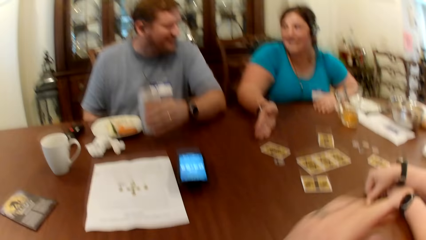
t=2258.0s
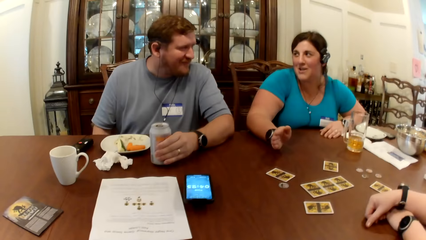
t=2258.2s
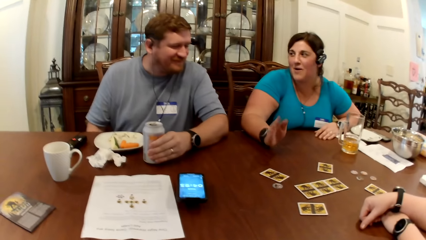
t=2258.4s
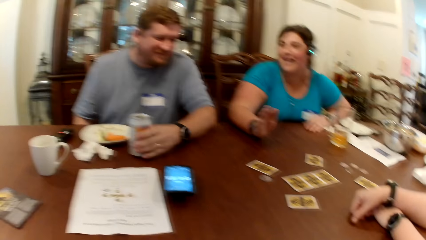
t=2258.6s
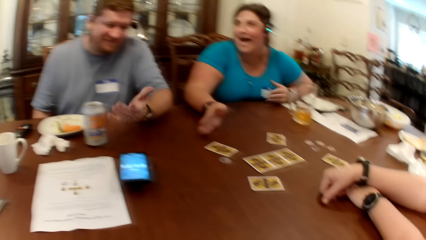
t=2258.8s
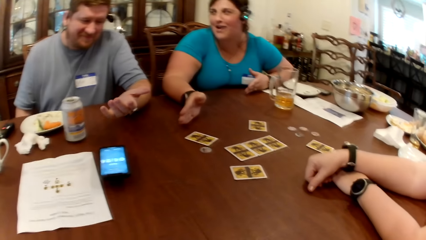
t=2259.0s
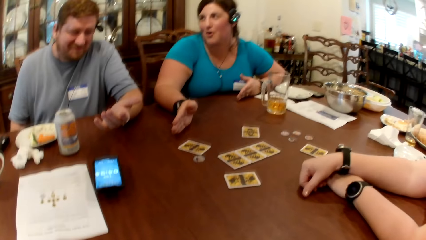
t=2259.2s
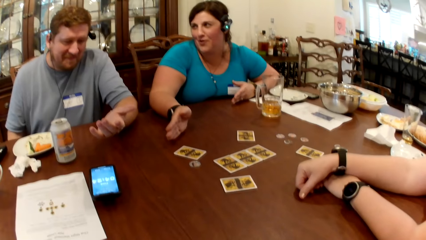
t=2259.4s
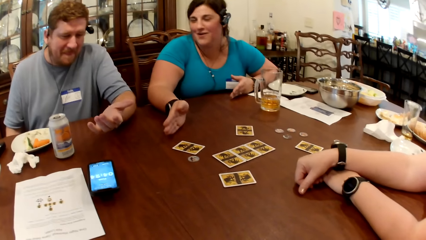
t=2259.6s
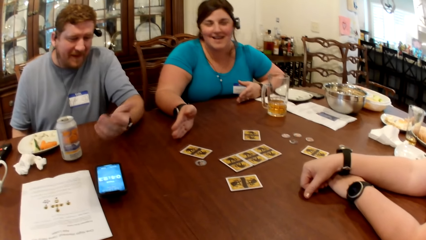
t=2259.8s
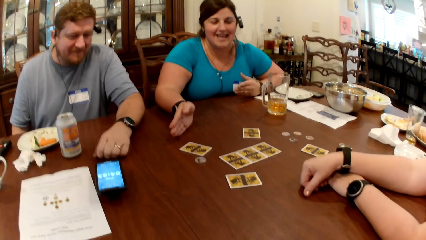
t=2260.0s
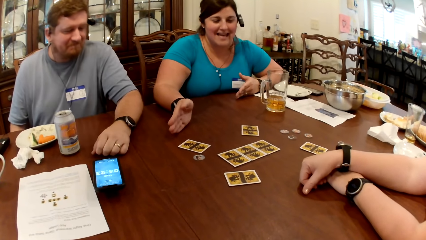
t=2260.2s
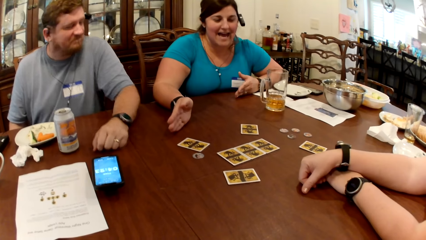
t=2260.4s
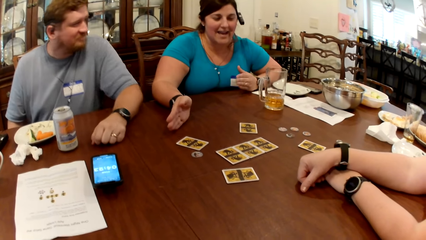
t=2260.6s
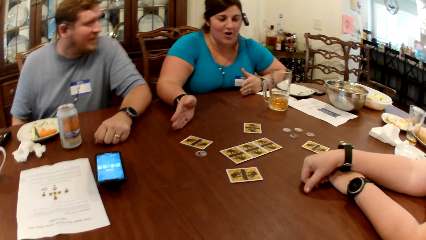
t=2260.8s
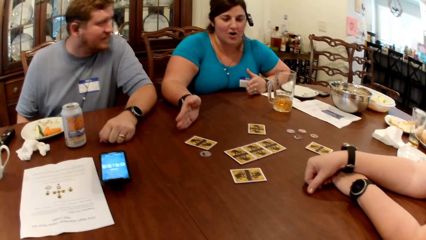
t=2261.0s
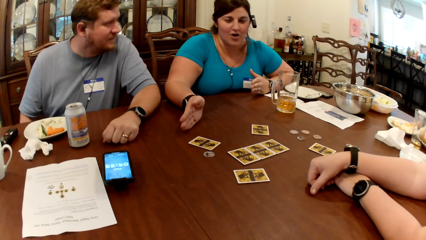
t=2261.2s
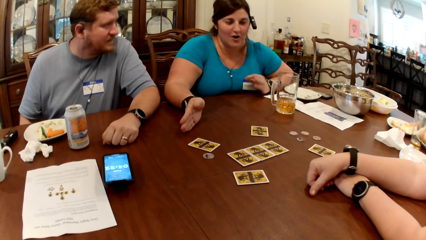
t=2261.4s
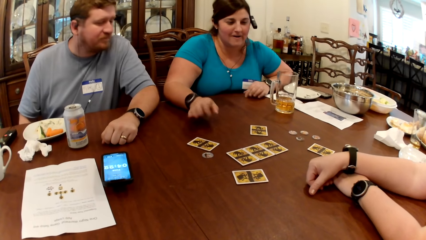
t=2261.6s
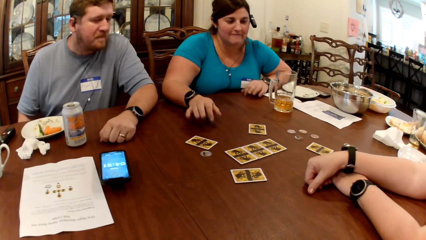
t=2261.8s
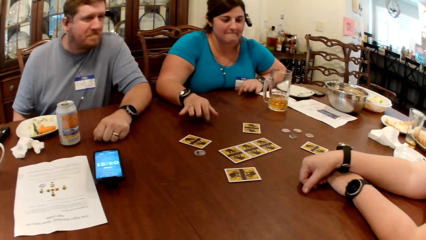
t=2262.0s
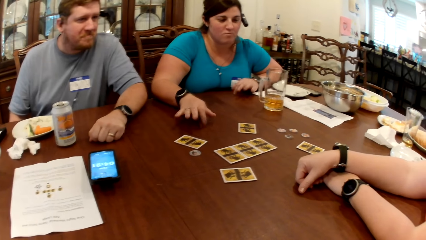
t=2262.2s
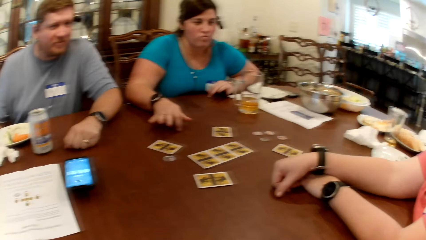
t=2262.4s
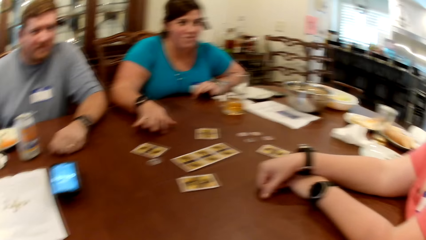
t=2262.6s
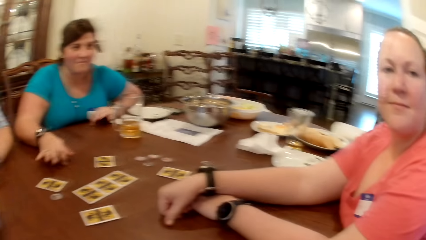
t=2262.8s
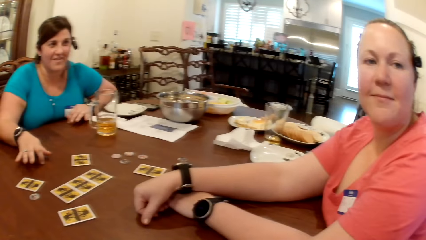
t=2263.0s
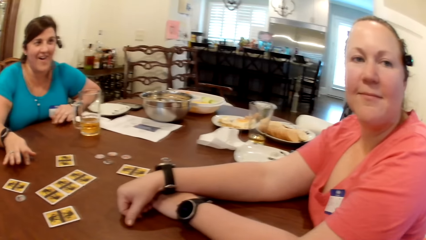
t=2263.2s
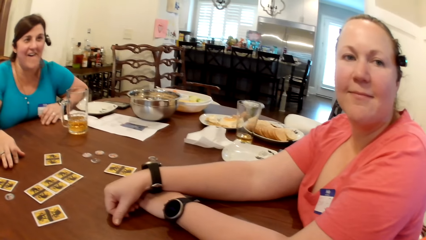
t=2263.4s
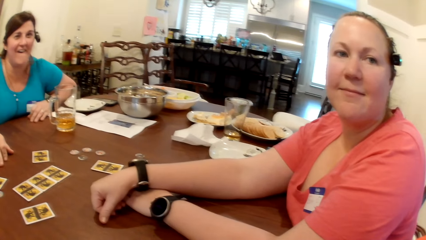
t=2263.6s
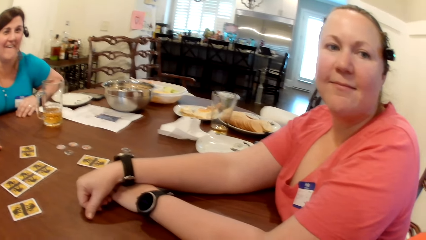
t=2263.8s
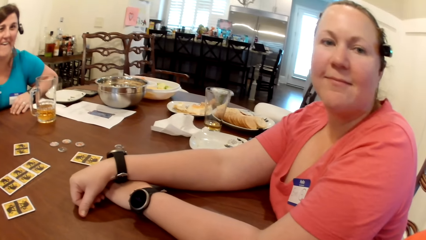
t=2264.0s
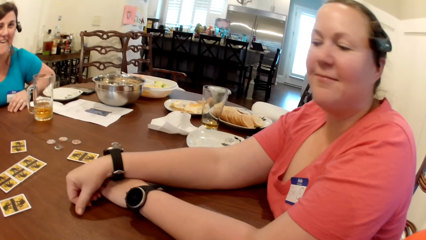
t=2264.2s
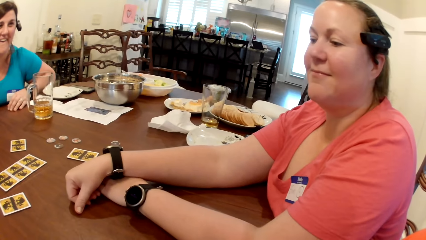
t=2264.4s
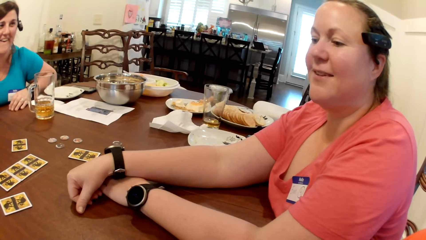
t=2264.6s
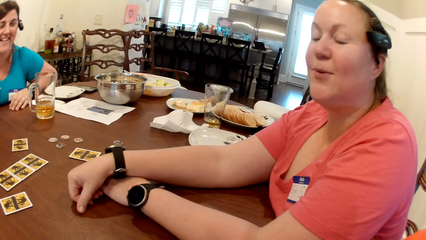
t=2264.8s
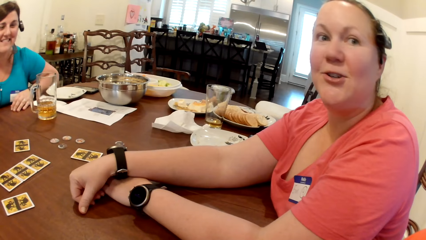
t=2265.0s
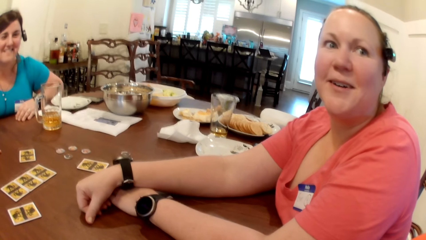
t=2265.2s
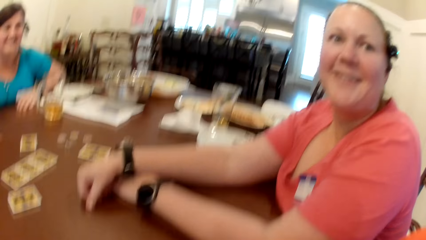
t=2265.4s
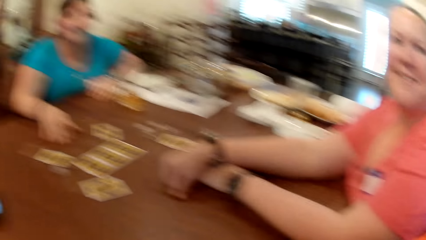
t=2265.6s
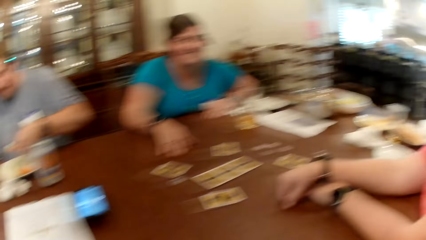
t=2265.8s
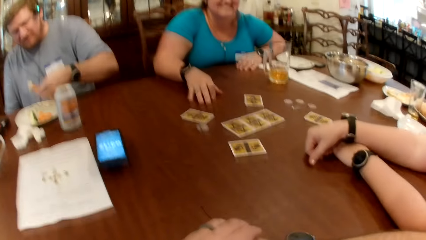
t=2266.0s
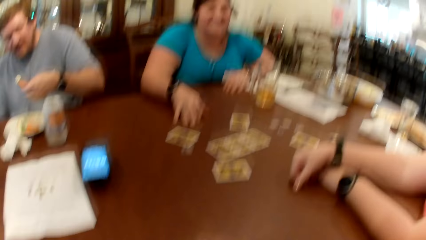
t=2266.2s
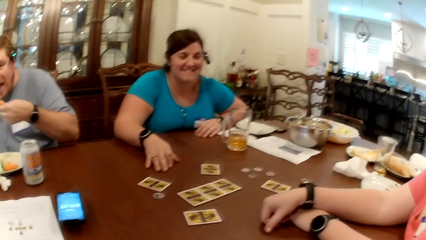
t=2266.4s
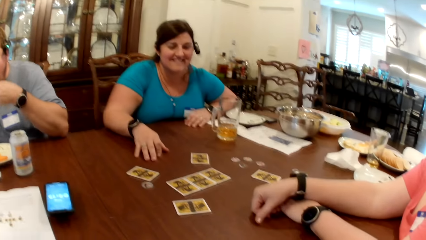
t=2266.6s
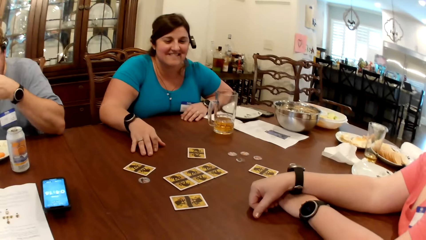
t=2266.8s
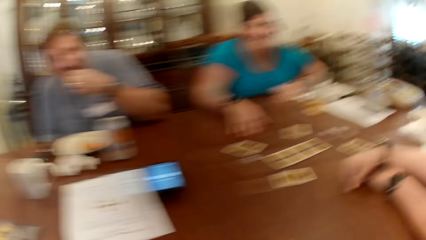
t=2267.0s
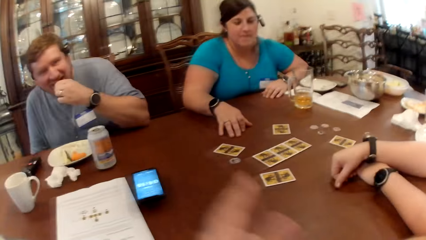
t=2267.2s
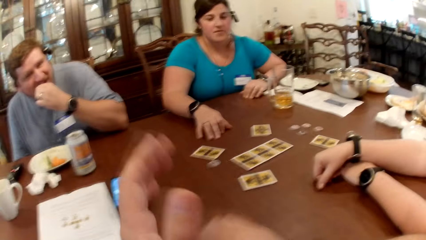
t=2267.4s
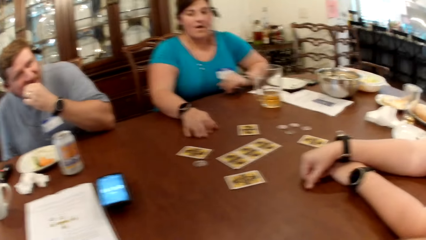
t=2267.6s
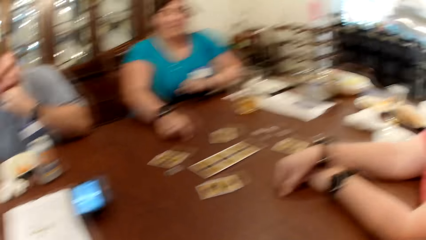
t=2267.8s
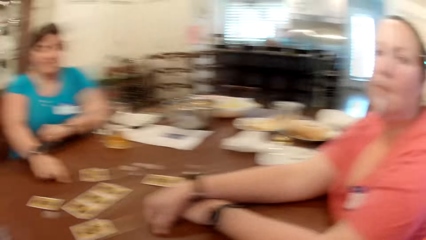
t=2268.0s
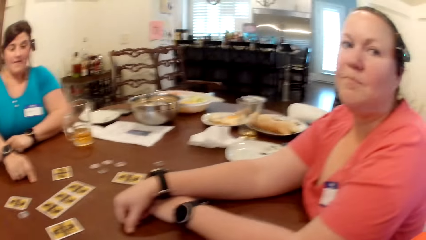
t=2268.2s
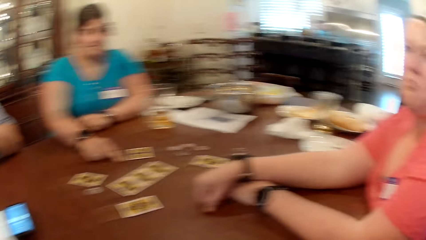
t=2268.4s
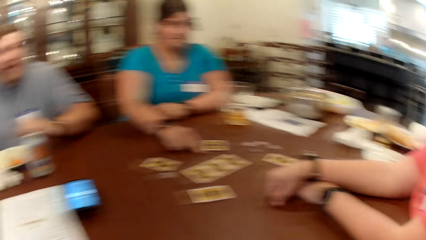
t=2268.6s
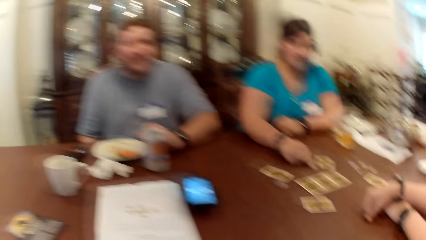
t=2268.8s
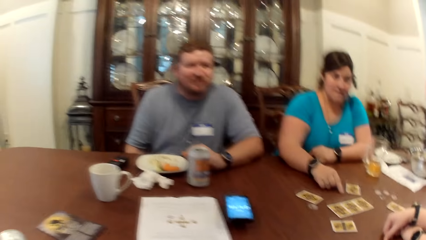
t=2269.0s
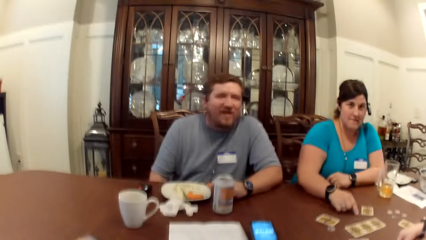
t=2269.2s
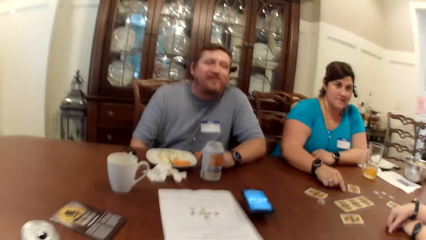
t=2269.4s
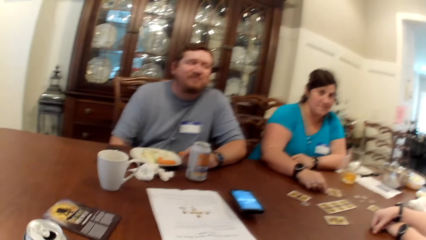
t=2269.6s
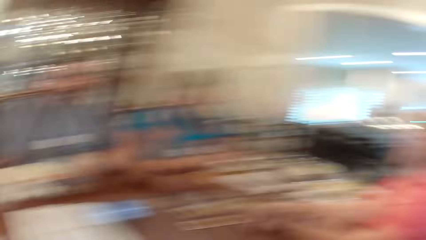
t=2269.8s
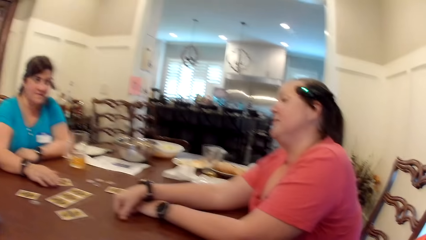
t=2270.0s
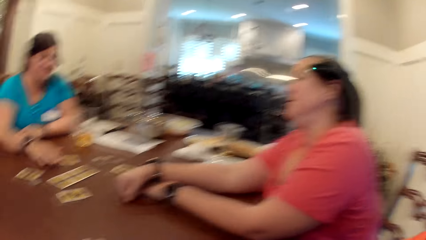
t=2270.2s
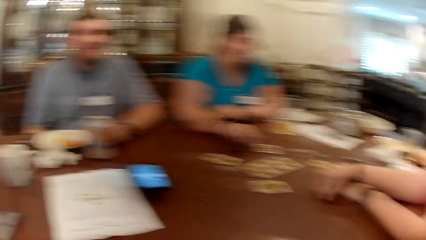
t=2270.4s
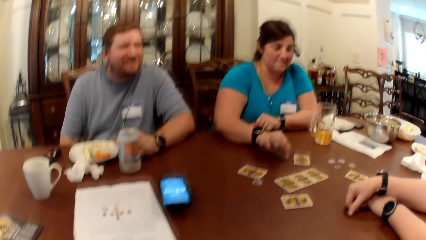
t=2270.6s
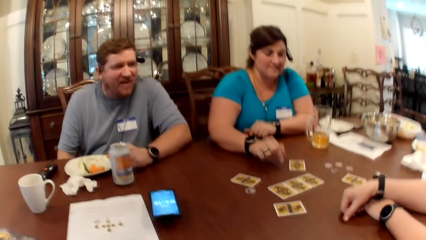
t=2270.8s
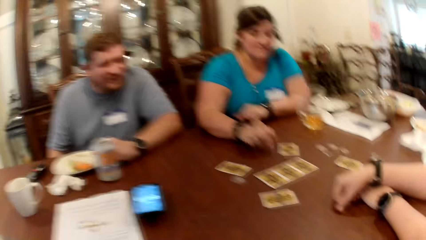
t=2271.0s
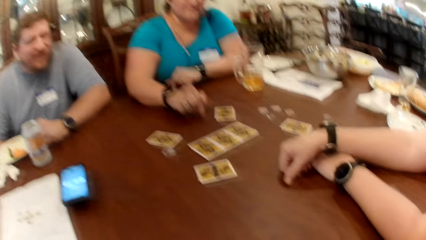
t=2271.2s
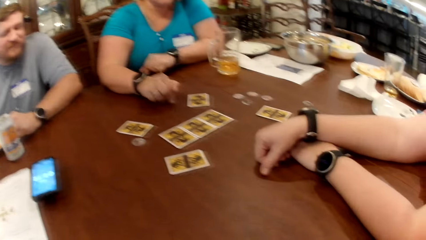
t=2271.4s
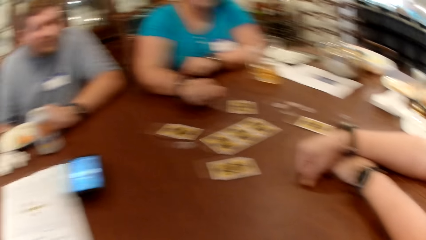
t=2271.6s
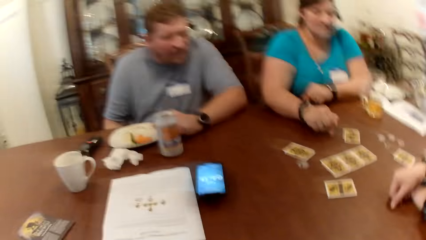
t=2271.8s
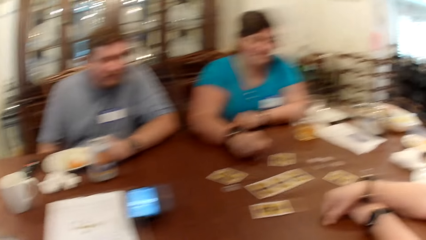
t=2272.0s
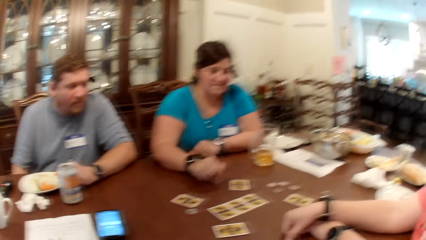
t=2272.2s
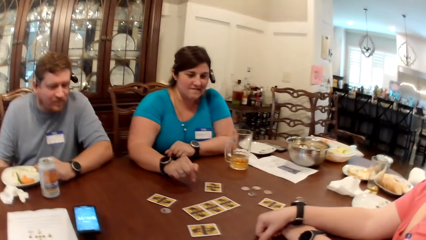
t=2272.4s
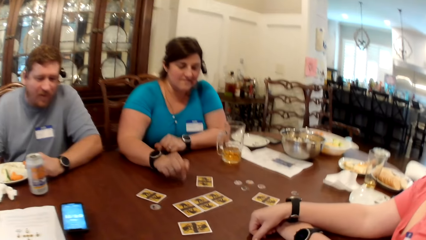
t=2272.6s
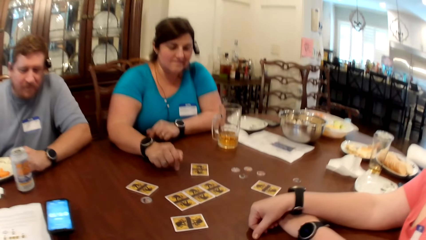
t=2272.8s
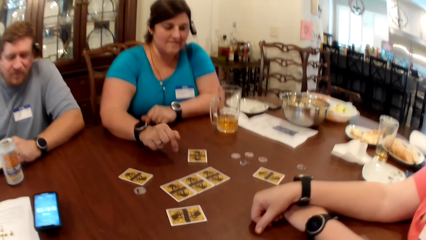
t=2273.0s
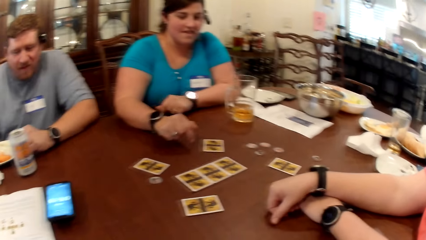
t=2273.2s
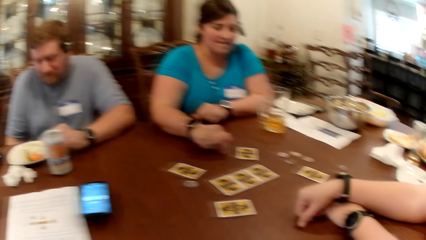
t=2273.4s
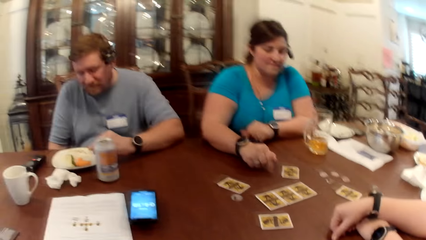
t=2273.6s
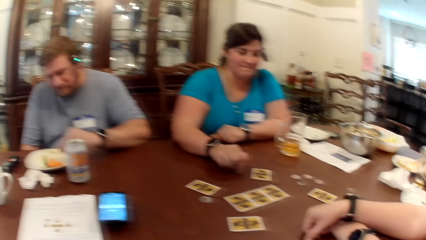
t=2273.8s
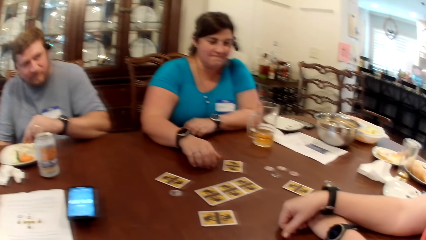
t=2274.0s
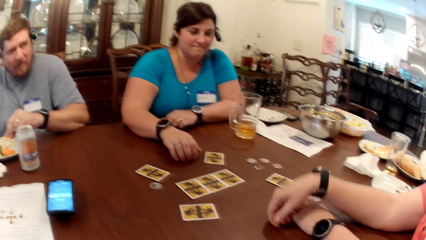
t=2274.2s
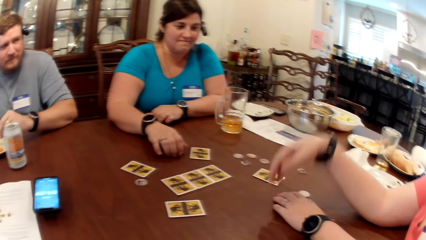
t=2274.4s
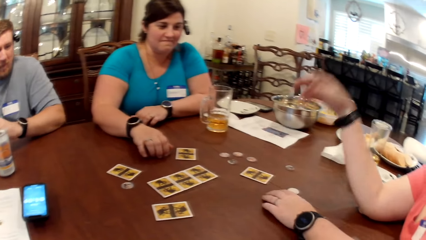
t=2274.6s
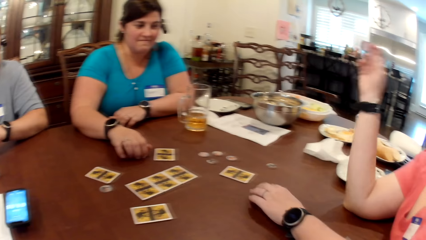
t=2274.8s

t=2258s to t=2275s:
A man drops the can in his left hand on the table. A woman interacts with the camera wearer. The camera wearer interacts with the woman. The man eats a snack in his left hand.
